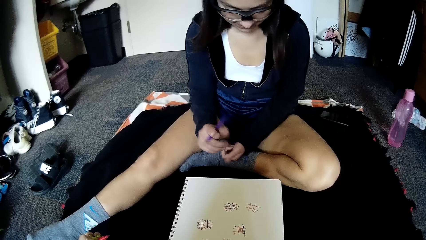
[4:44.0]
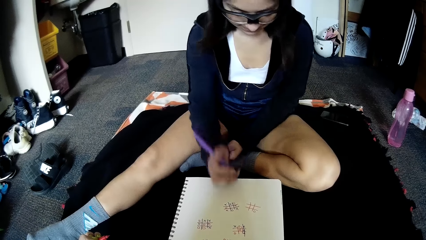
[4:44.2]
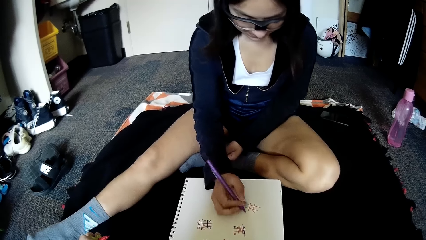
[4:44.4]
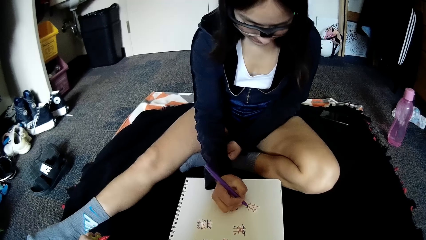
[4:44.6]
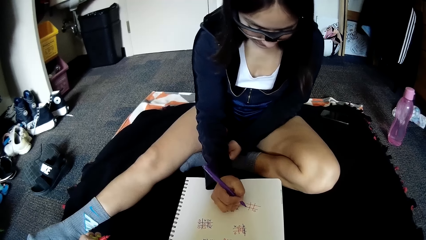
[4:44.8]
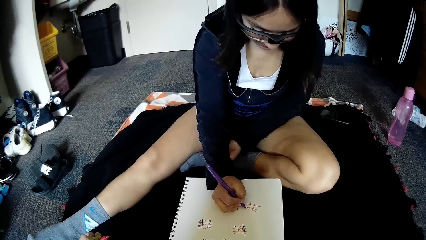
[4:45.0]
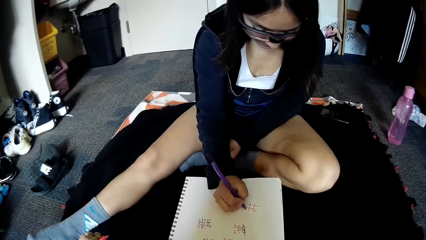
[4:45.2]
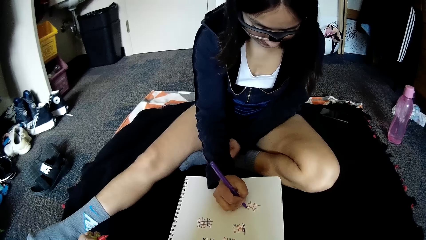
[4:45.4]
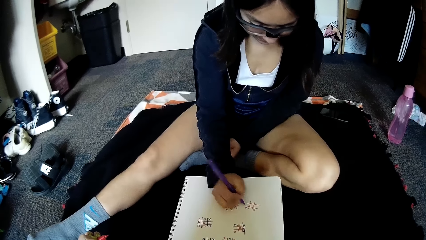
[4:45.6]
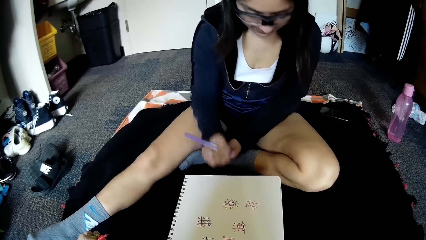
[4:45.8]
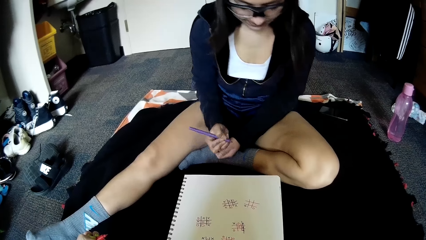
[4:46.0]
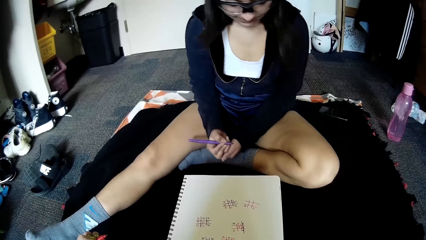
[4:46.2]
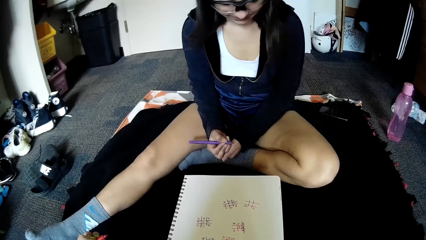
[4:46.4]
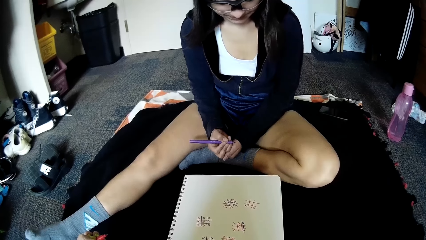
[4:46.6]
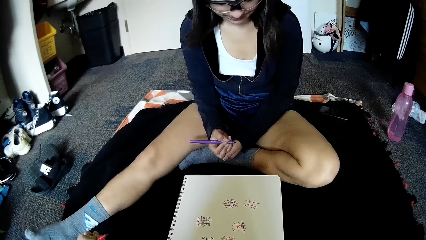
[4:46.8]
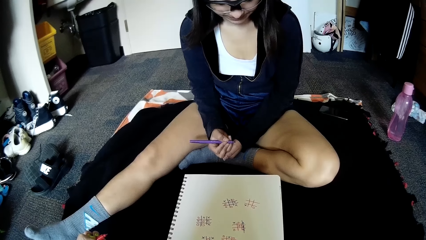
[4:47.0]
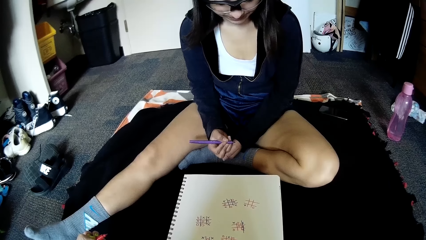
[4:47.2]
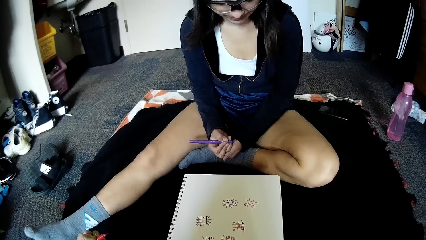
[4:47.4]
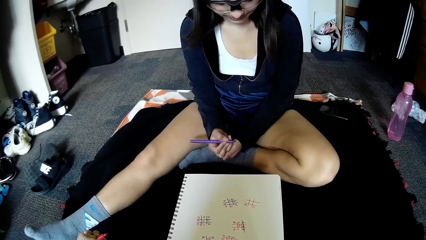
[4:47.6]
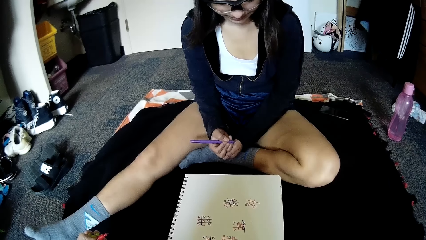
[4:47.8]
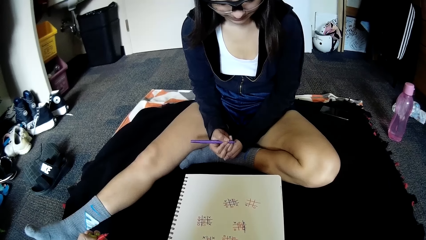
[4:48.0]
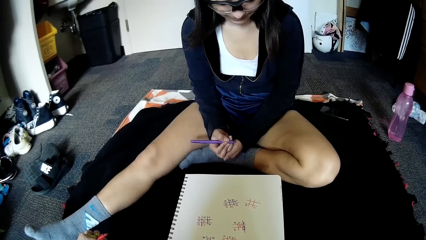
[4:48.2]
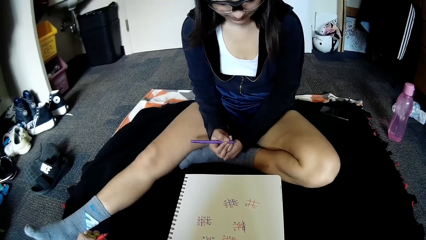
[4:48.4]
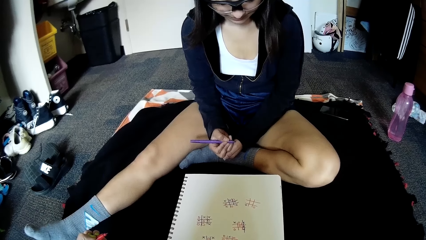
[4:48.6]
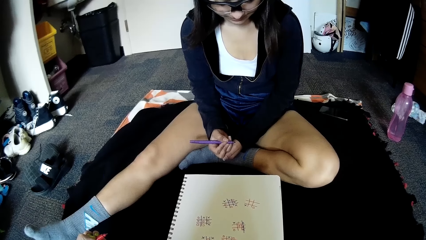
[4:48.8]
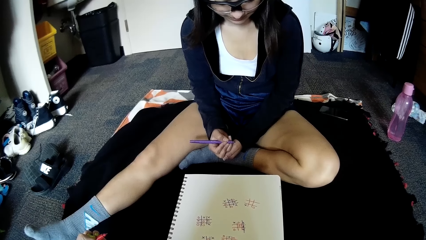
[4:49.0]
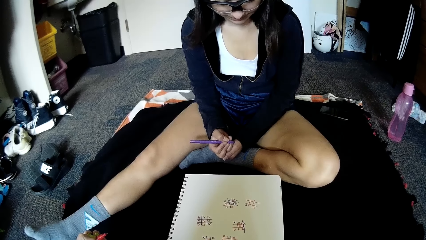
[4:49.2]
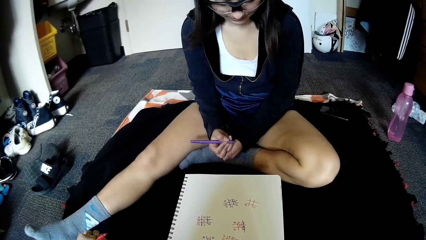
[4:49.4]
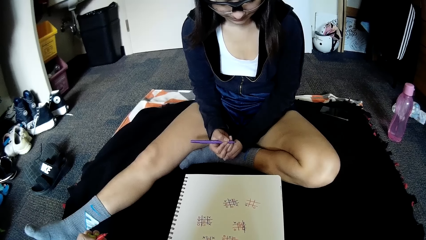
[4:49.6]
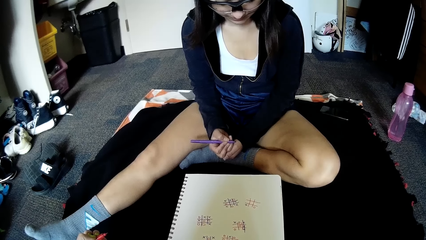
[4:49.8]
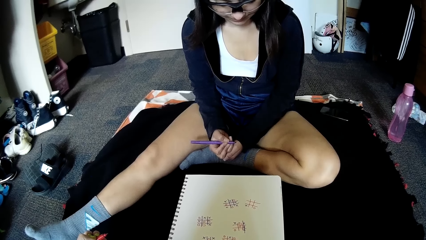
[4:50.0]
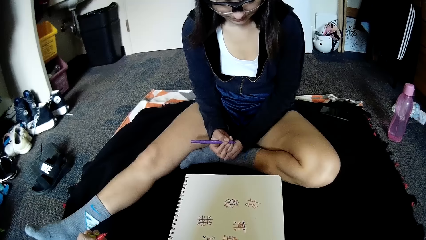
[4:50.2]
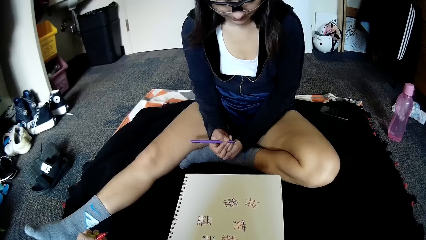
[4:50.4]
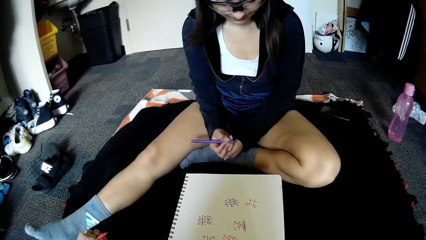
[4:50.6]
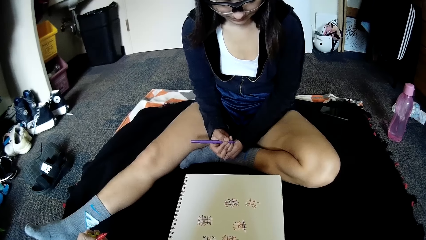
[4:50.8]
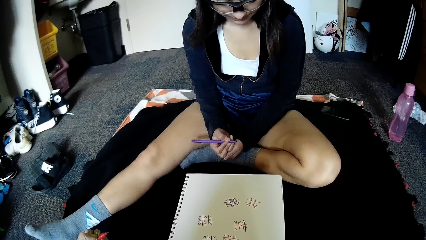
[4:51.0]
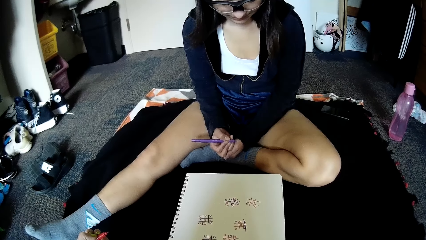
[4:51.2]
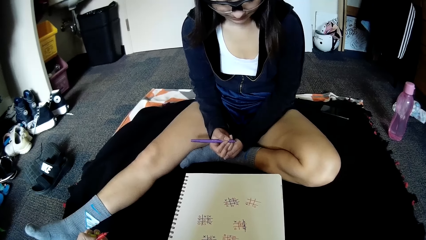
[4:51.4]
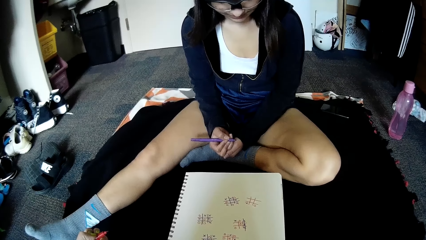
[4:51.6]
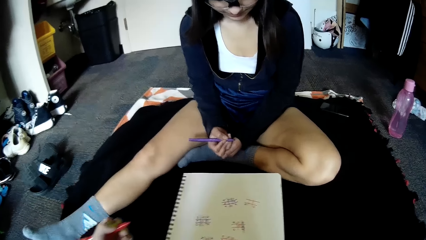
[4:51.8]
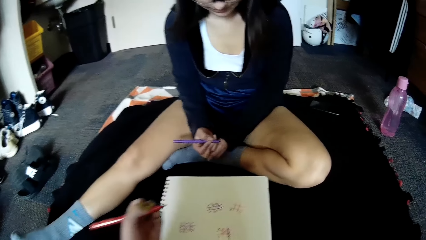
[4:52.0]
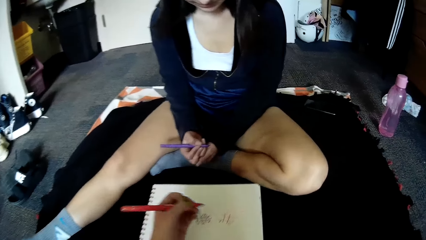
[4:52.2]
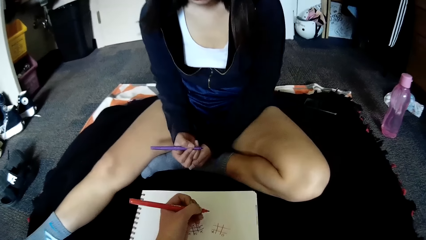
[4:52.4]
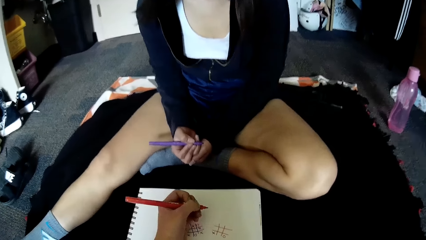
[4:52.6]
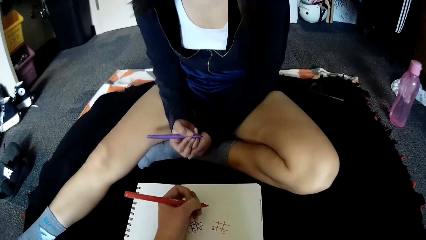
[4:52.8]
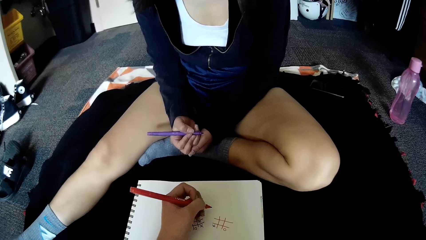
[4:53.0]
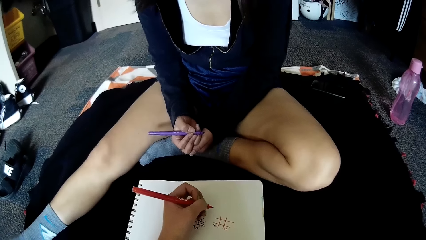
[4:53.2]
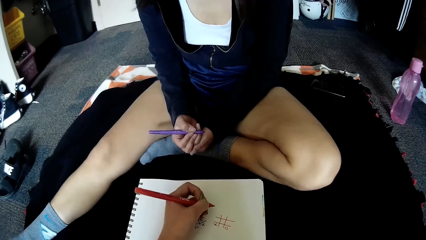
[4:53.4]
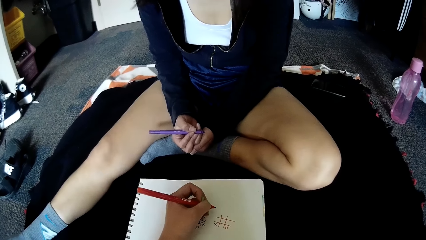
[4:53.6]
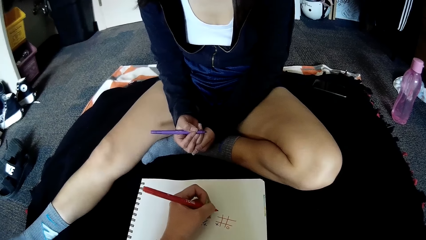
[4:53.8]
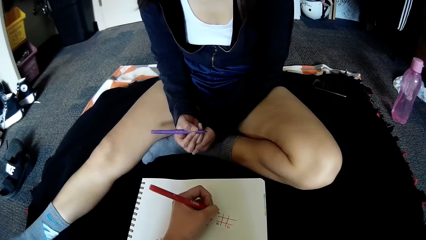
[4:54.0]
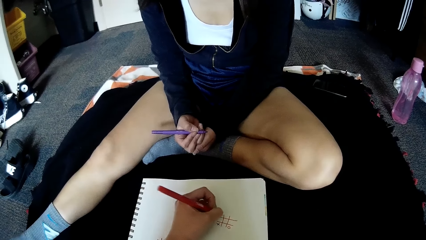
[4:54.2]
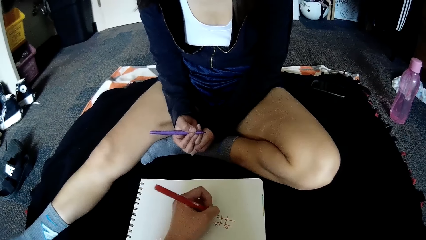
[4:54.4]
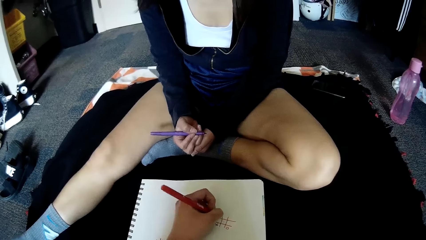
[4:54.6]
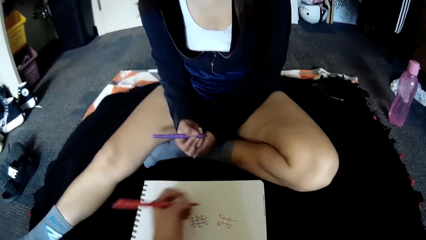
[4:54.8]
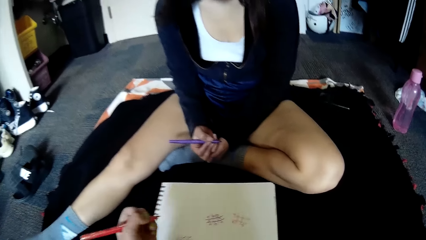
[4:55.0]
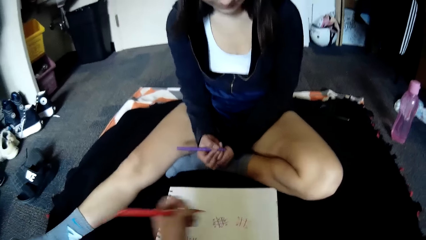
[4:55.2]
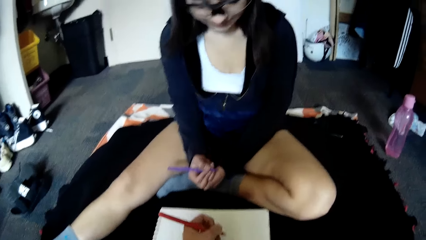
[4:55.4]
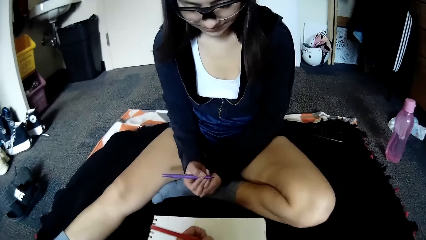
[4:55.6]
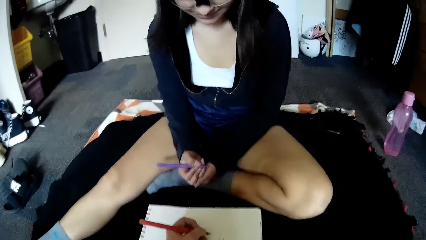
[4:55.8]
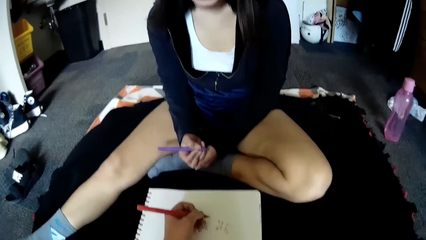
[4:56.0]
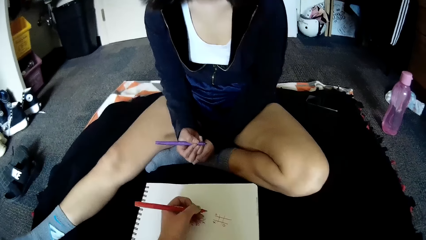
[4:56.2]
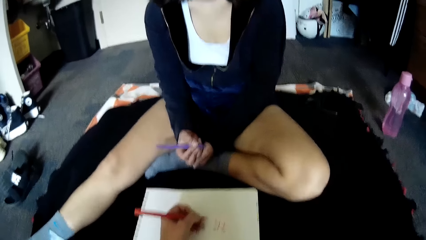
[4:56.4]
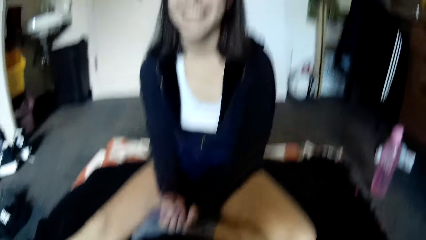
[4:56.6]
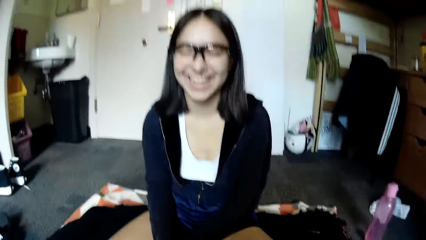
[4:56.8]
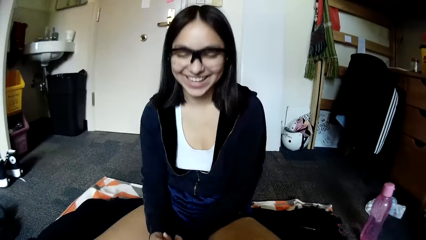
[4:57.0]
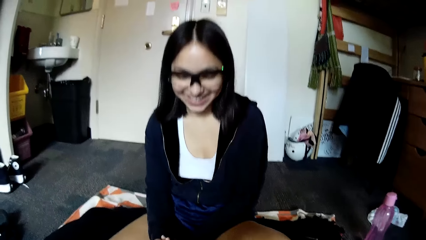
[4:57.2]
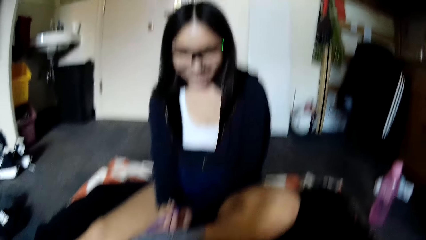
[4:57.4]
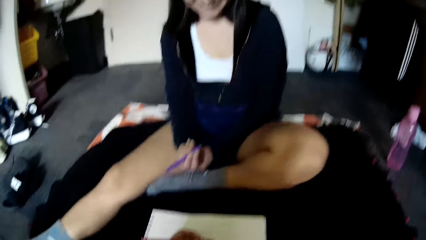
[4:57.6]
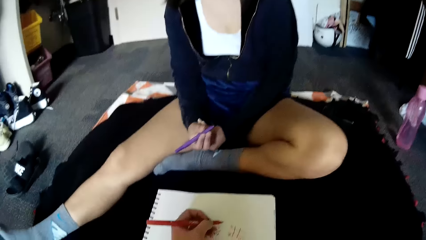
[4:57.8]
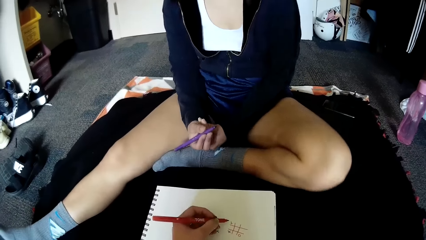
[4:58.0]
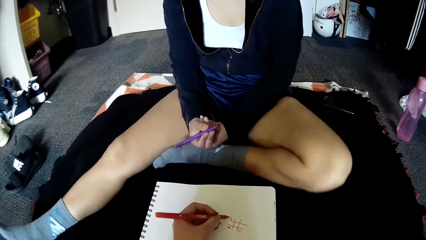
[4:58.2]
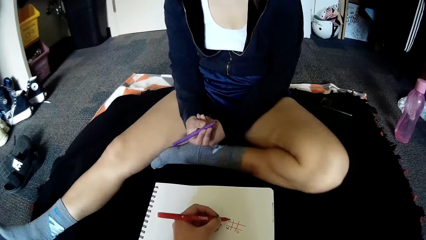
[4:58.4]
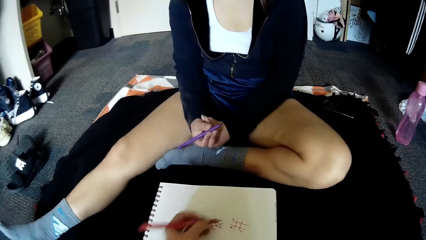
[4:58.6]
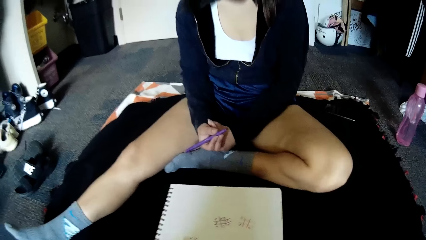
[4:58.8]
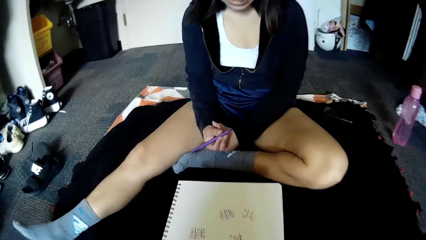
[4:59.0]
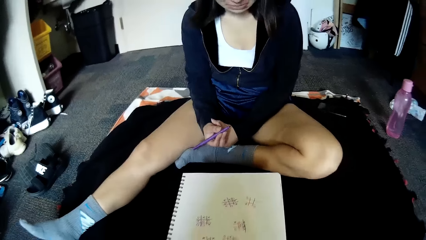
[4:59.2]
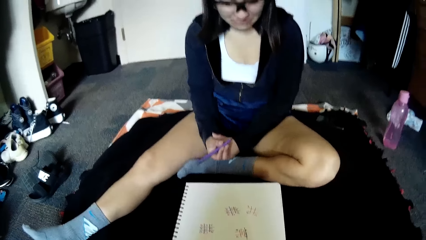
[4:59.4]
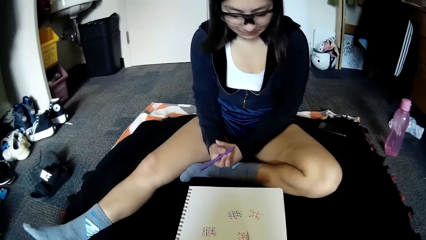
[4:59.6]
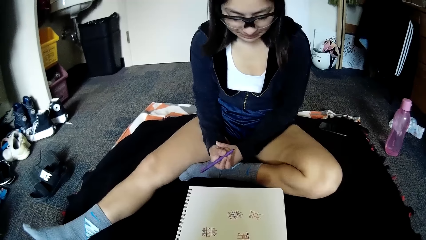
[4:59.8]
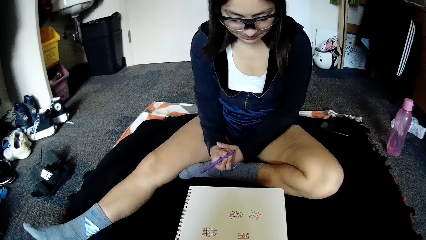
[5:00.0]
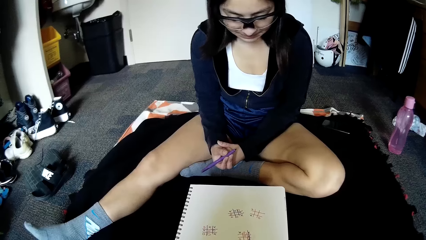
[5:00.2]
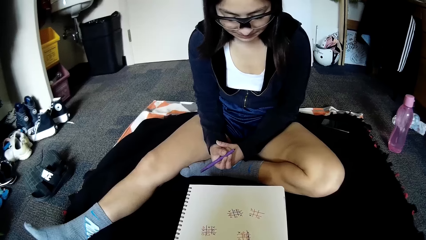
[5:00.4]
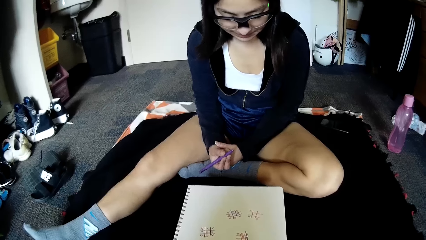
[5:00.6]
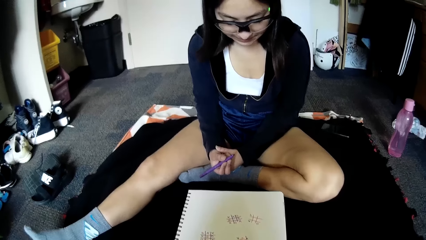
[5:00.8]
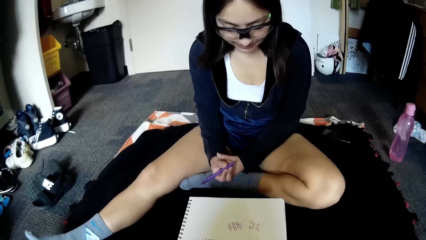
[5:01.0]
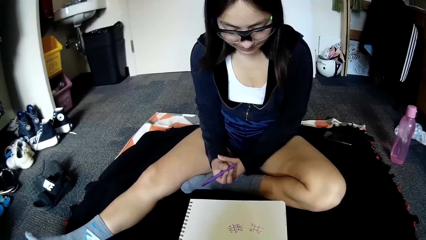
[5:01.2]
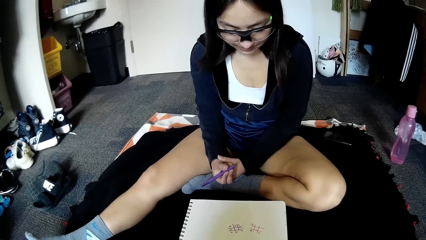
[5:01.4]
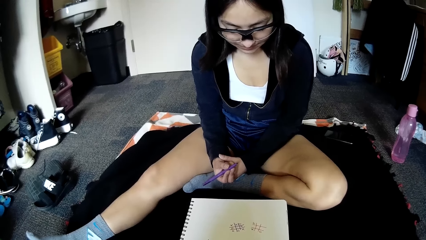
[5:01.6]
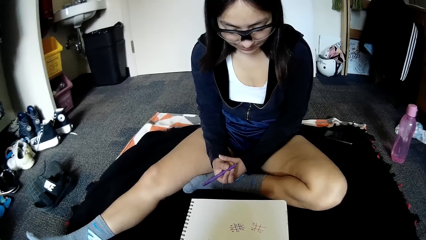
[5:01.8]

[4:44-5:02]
The woman writes on a book. The camera wearer writes in the grid of squares on the sheet of paper with the red pen in her left hand. She converses with the woman. She places her left hand on the paper.
